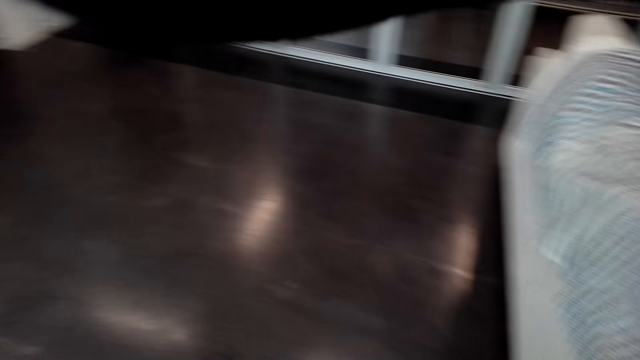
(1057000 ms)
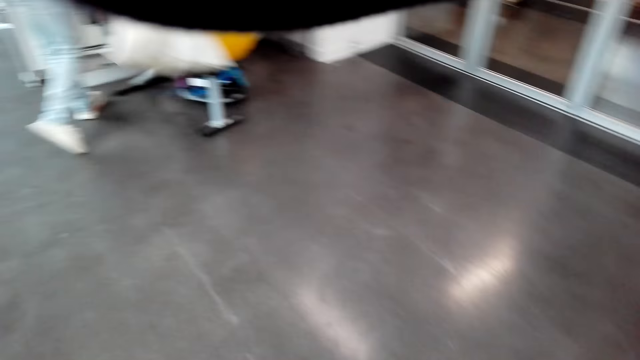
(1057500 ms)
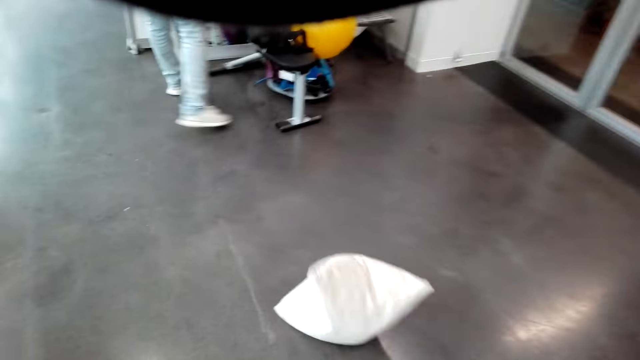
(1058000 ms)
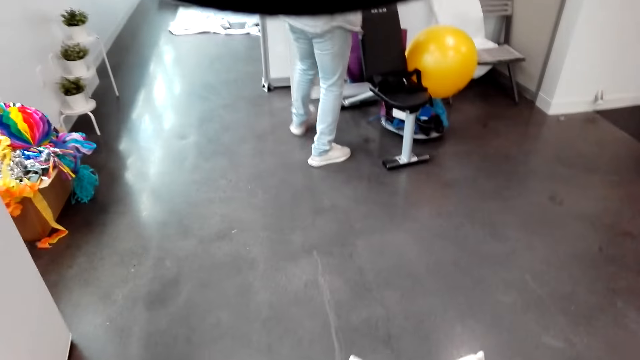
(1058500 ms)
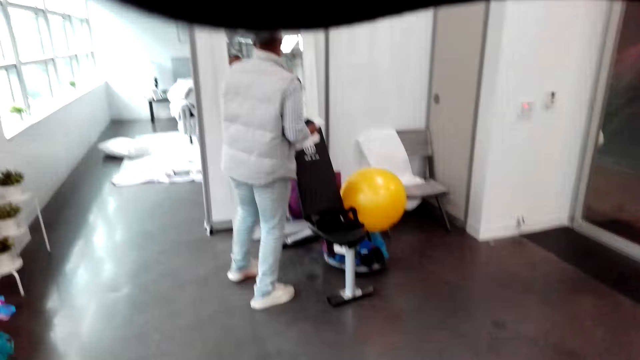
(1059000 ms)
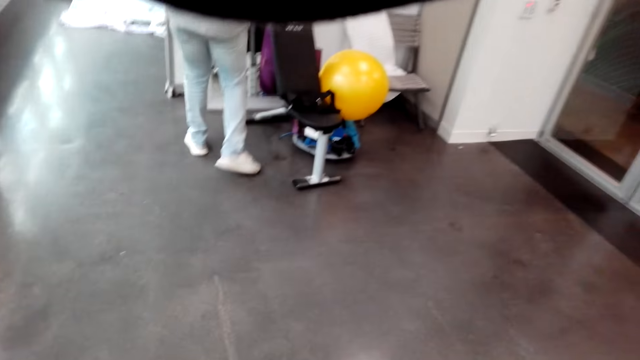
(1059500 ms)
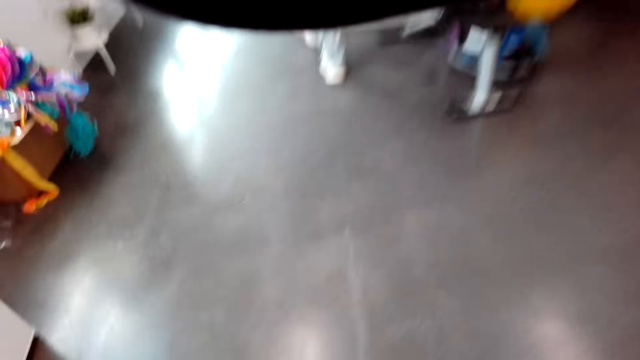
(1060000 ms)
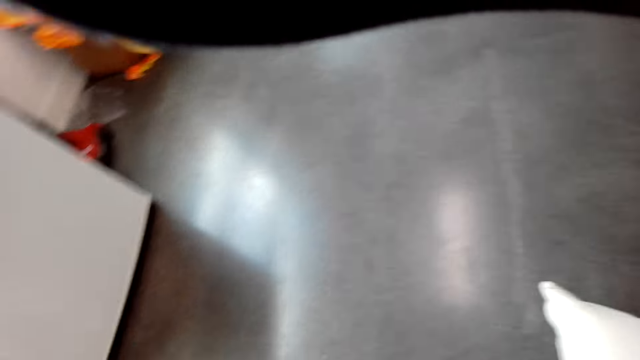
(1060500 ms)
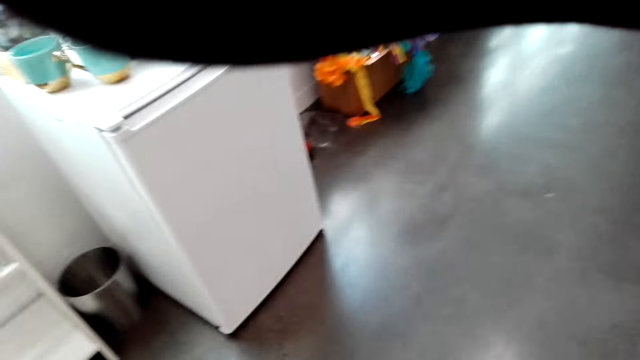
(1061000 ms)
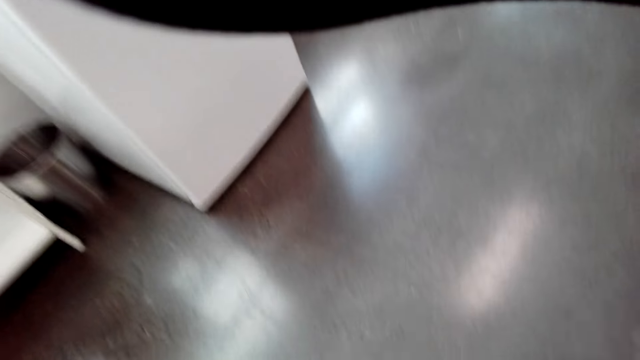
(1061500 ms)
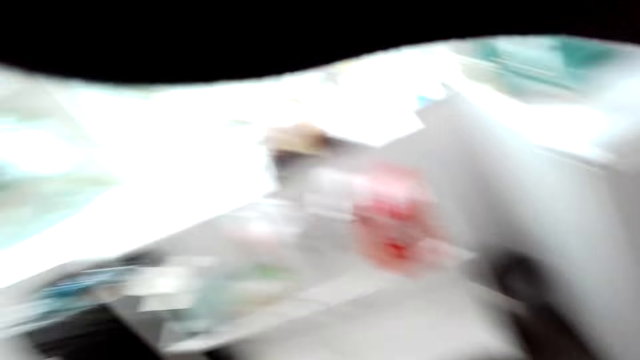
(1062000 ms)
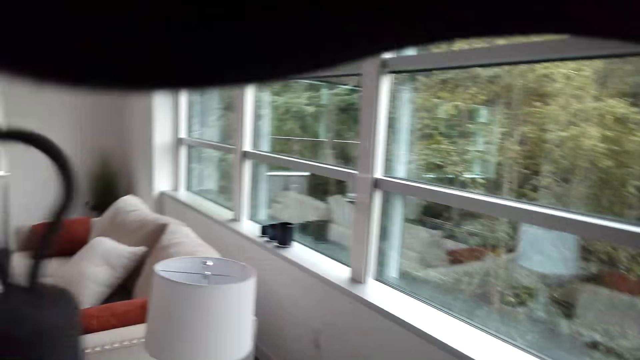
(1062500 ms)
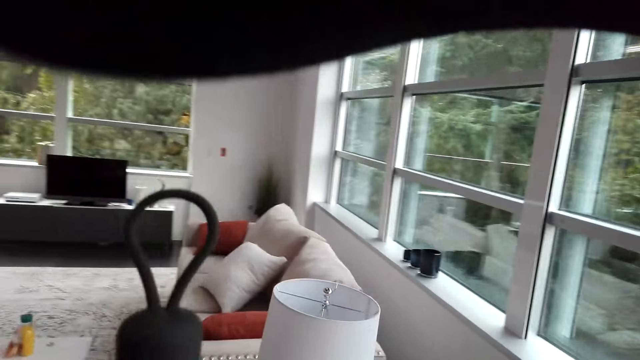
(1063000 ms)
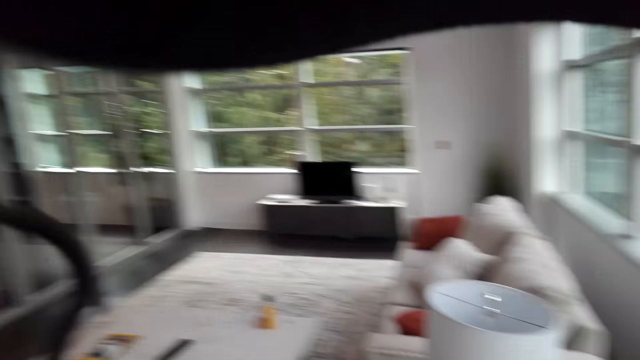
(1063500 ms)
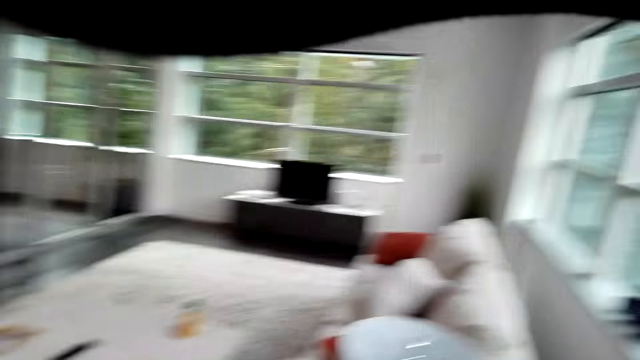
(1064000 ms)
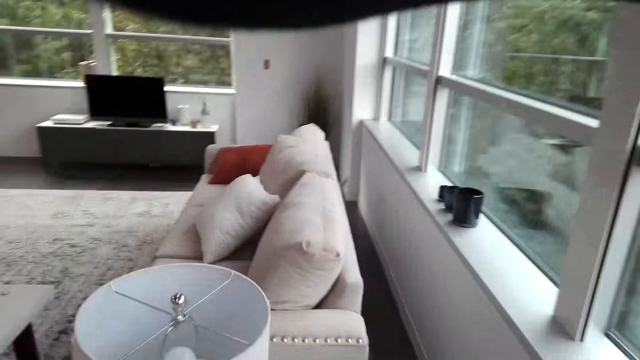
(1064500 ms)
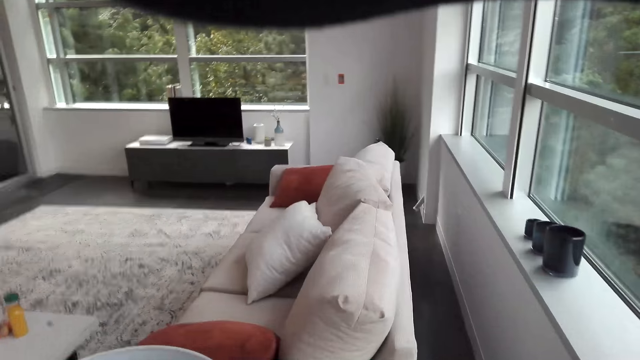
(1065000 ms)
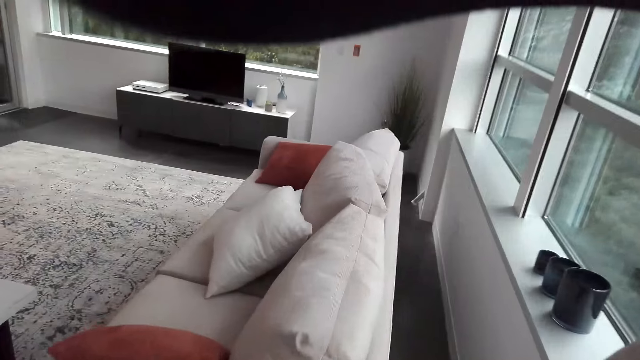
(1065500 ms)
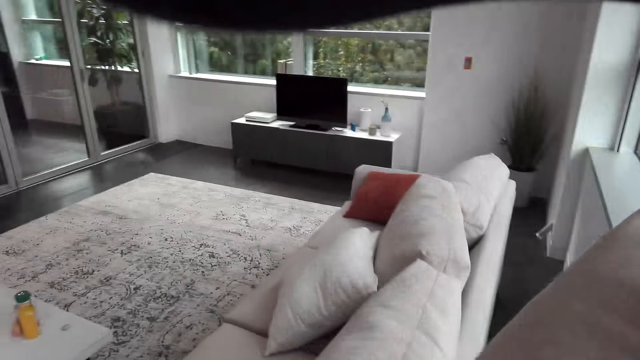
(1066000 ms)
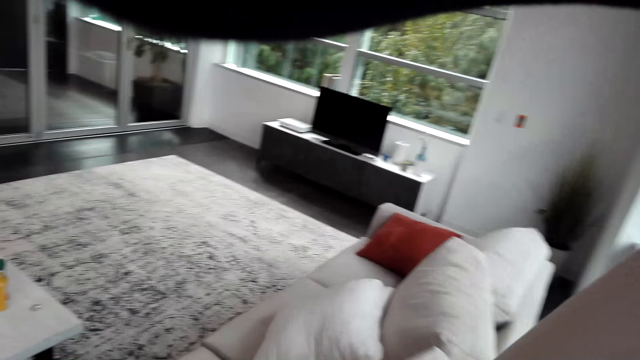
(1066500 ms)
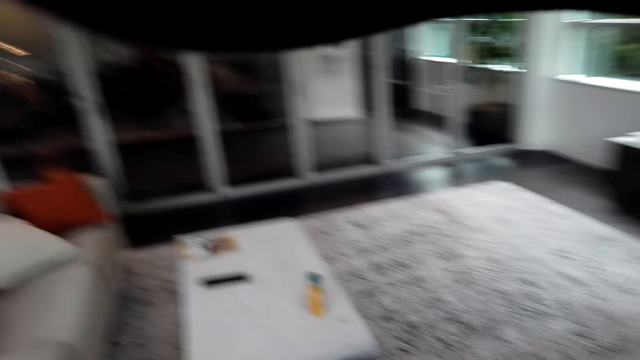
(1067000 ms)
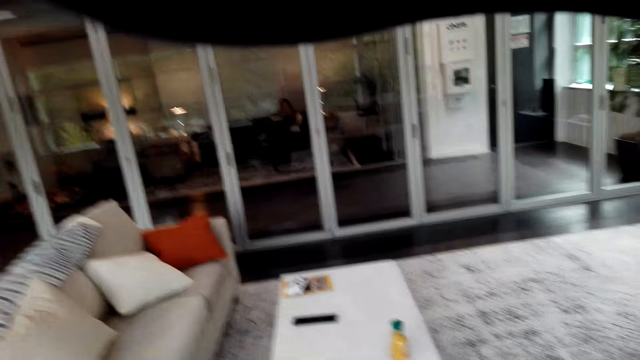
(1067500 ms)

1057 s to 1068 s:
The camera wearer moves in the room. Someone walks in the room. The camera wearer picks up the throw pillow. They walk in the room. They talk in the room.

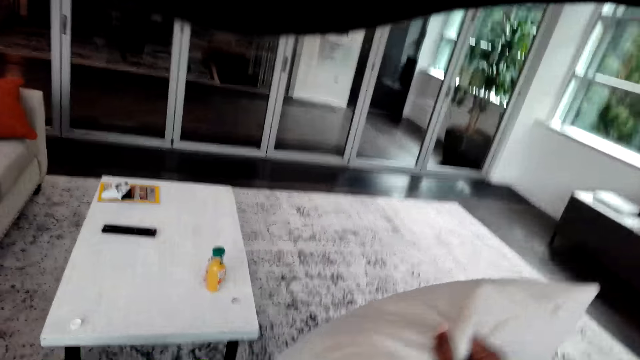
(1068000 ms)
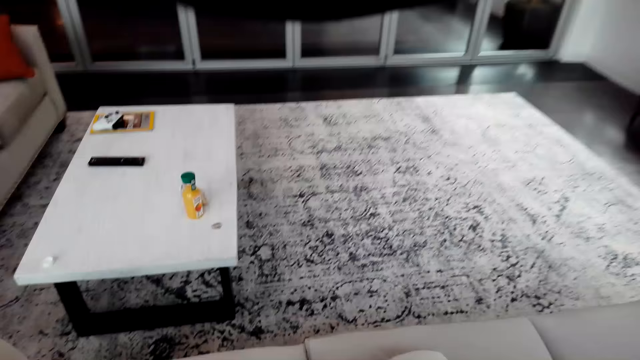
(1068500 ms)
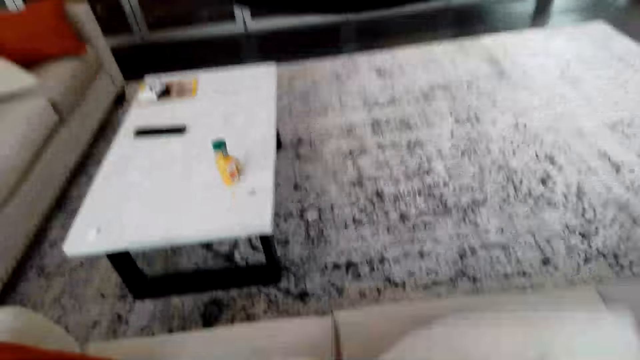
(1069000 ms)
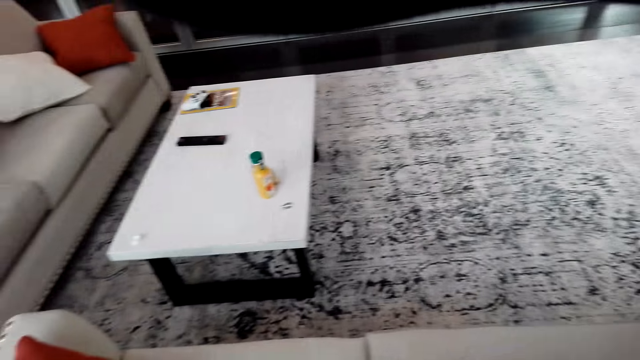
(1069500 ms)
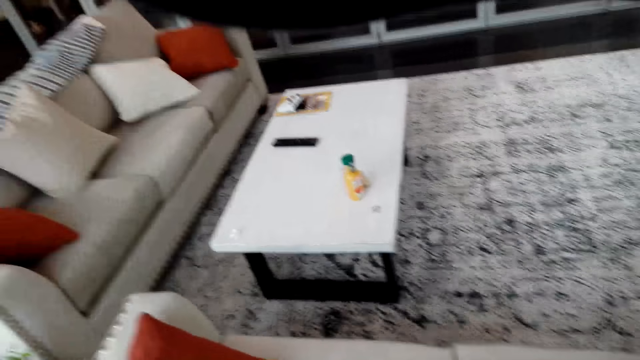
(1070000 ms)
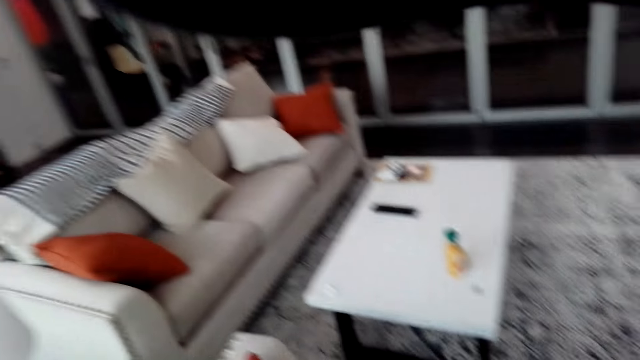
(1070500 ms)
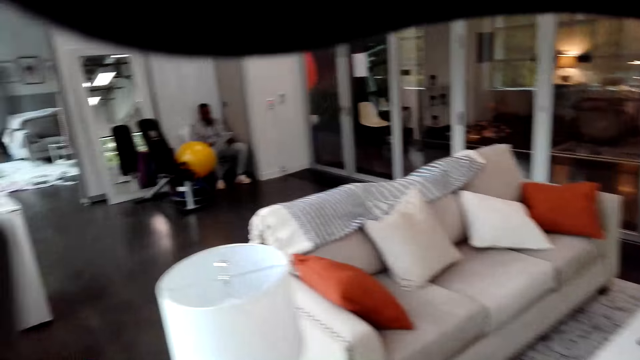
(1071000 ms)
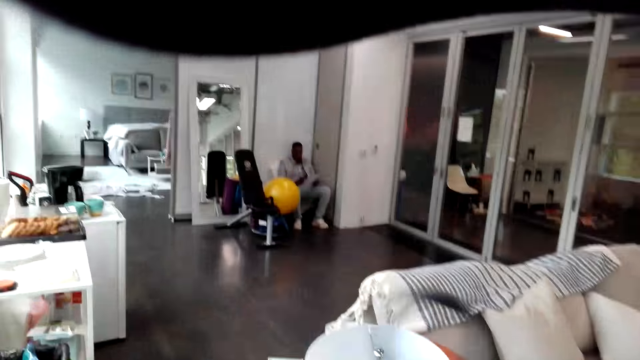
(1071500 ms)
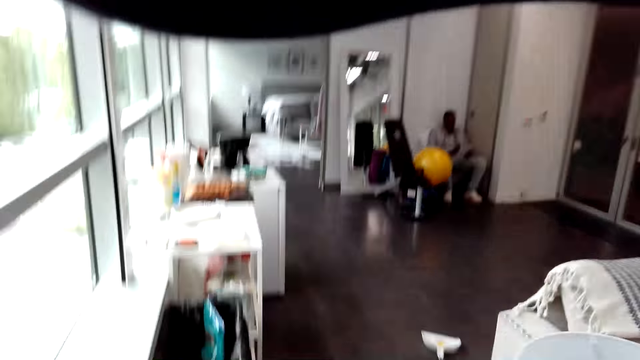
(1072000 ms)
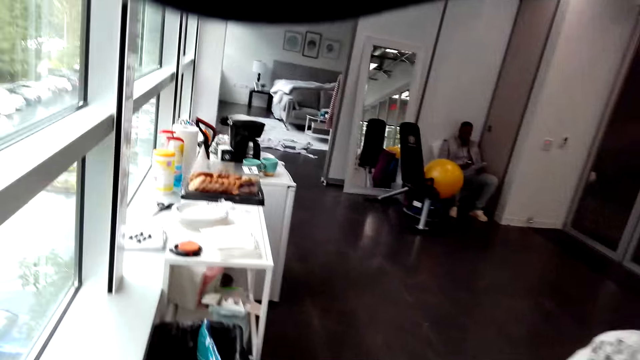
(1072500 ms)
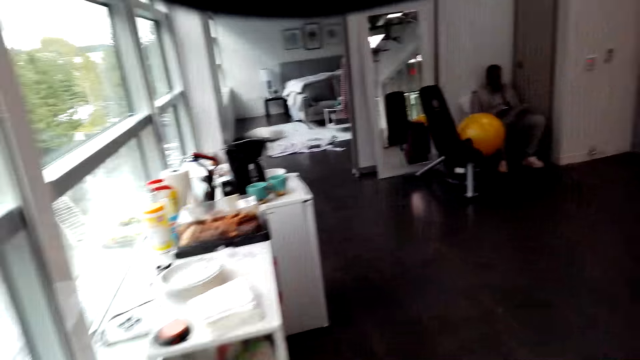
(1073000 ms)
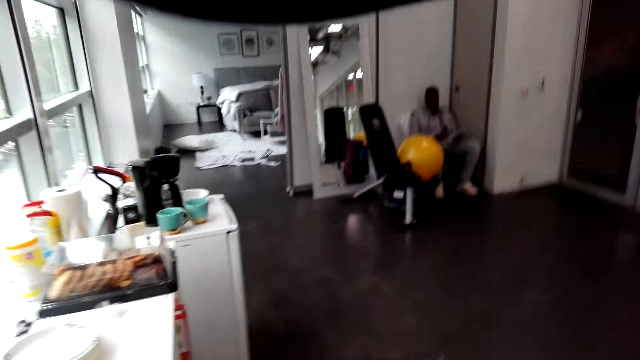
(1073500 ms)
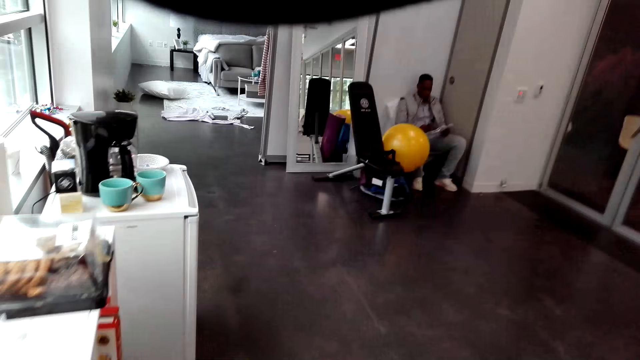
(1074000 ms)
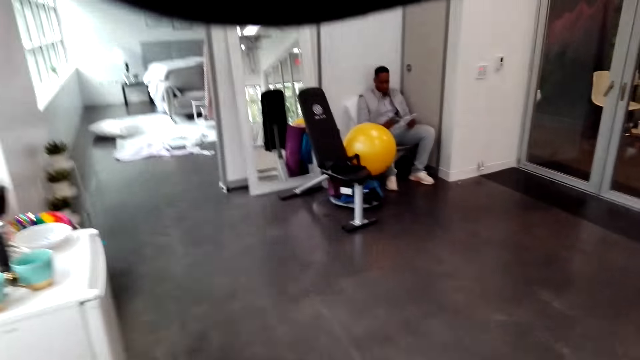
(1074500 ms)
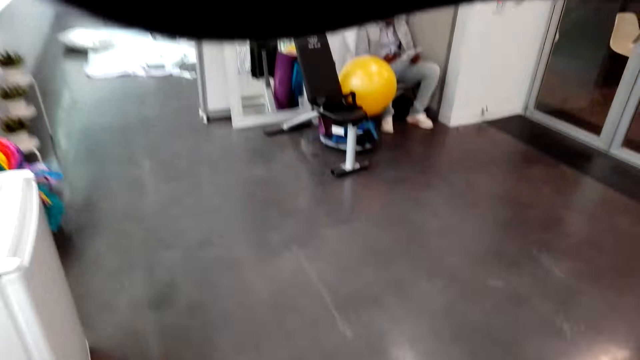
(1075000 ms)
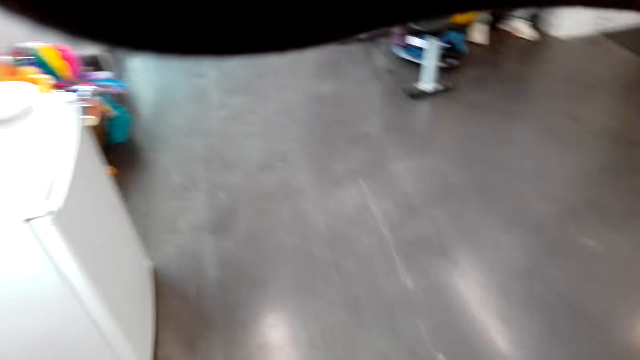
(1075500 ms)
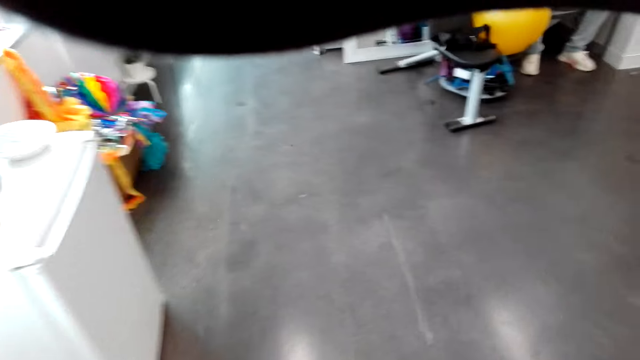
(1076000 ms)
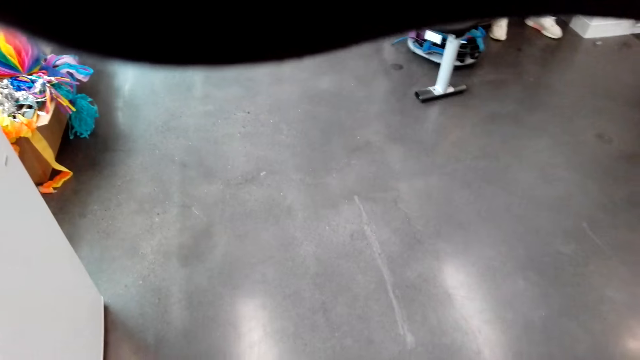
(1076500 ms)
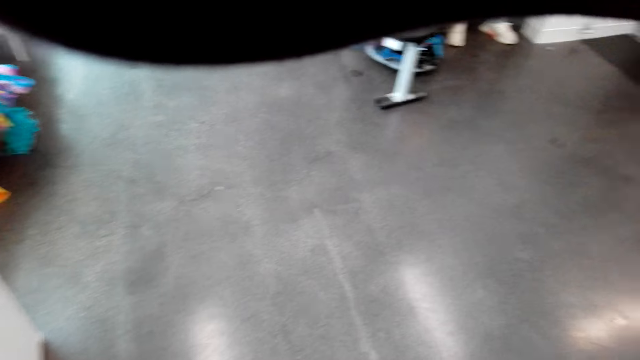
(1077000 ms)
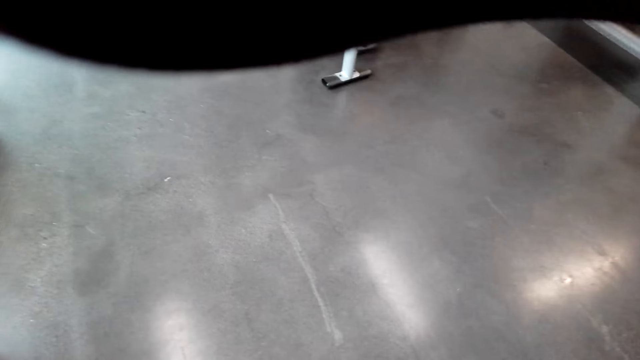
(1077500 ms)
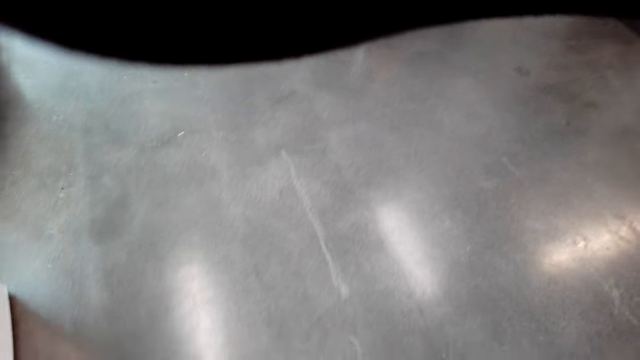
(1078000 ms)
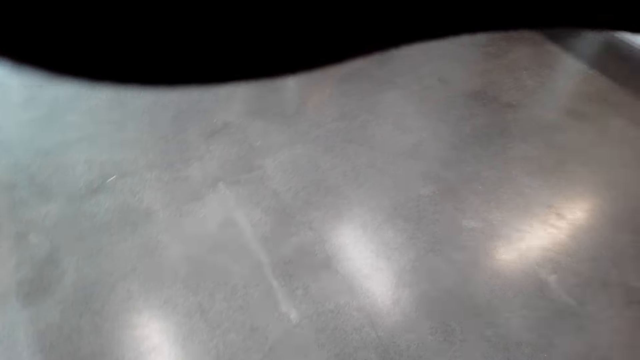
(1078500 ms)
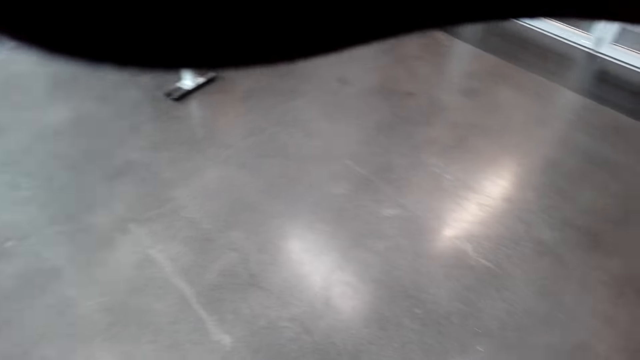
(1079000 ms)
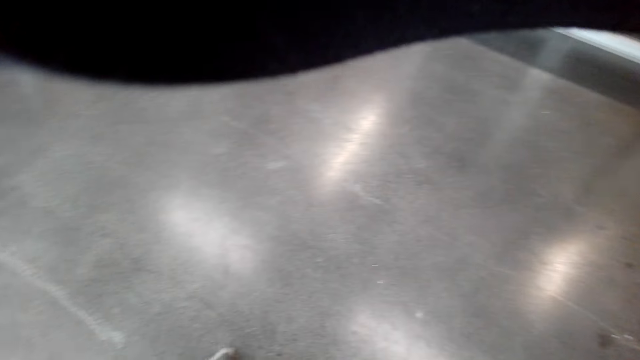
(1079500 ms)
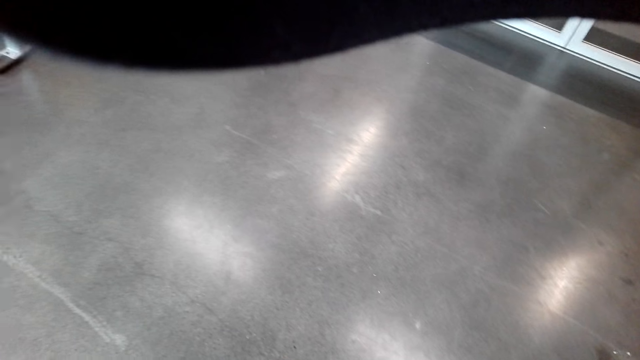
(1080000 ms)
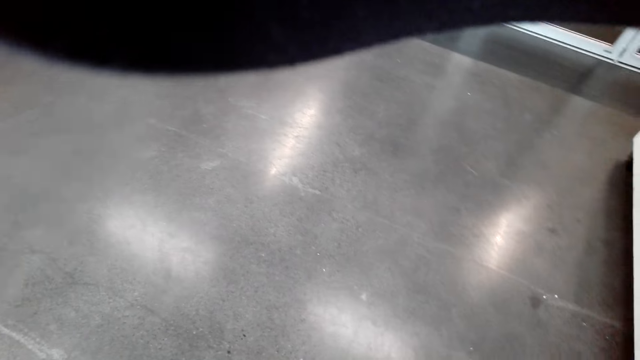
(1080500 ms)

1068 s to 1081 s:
The camera wearer places the throw pillow on the sofa. Someone sits in the room. The camera wearer sweeps the room.
